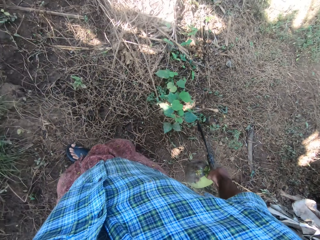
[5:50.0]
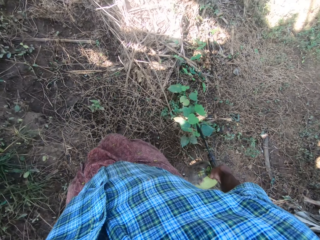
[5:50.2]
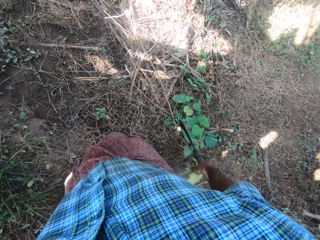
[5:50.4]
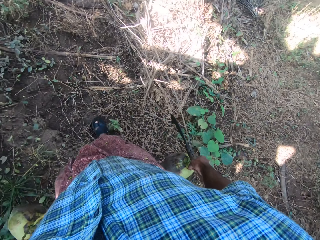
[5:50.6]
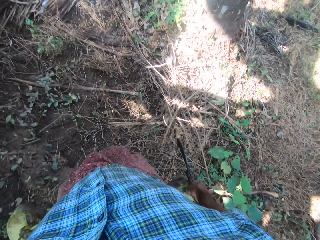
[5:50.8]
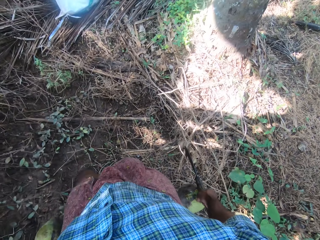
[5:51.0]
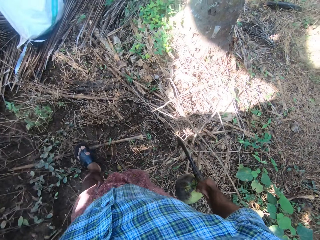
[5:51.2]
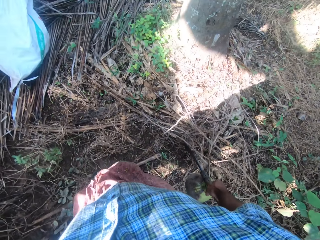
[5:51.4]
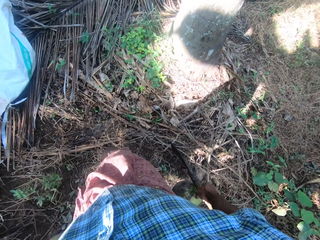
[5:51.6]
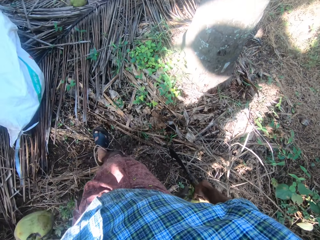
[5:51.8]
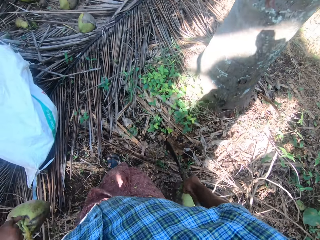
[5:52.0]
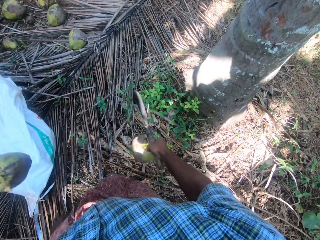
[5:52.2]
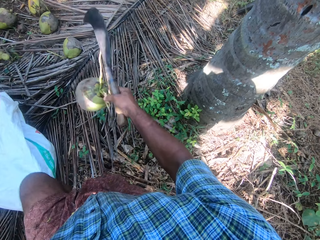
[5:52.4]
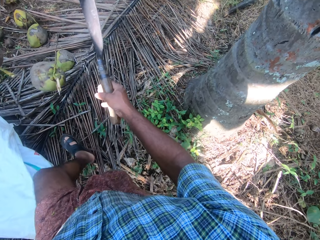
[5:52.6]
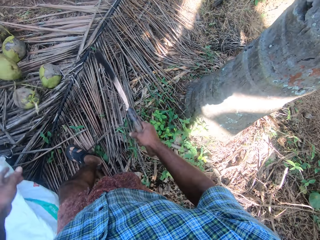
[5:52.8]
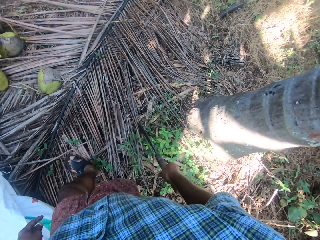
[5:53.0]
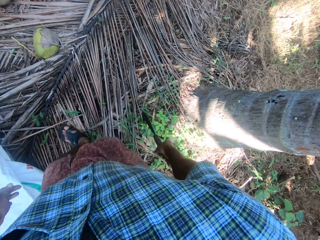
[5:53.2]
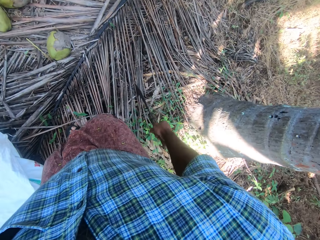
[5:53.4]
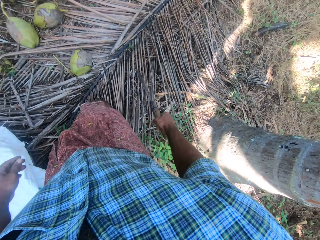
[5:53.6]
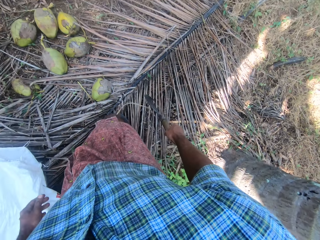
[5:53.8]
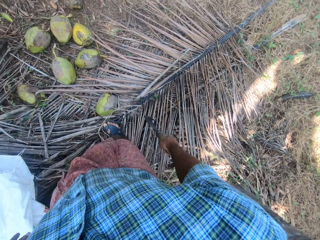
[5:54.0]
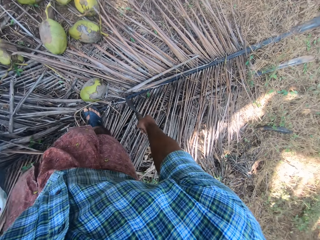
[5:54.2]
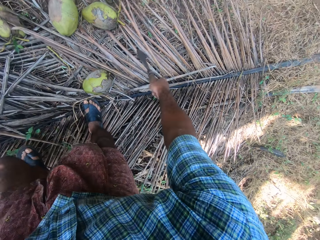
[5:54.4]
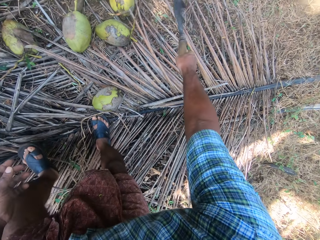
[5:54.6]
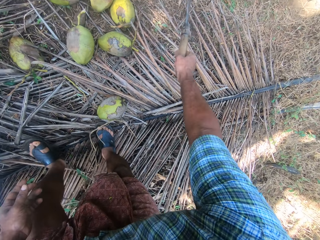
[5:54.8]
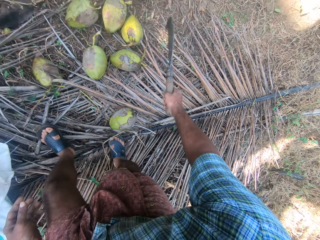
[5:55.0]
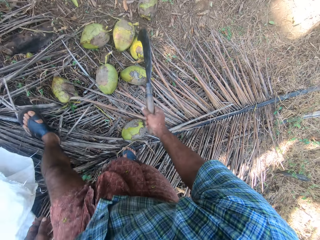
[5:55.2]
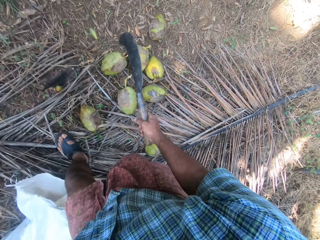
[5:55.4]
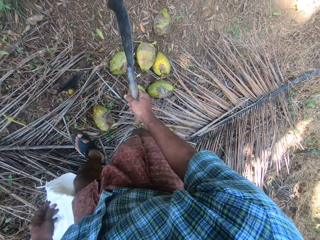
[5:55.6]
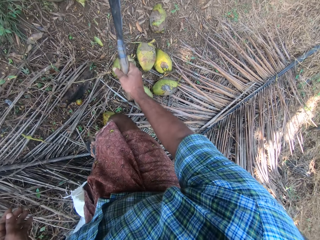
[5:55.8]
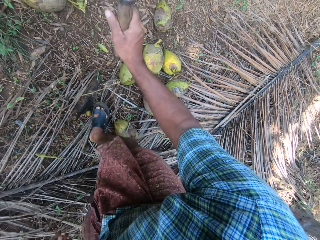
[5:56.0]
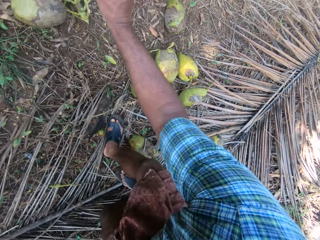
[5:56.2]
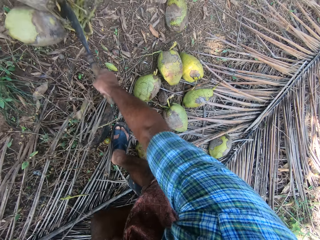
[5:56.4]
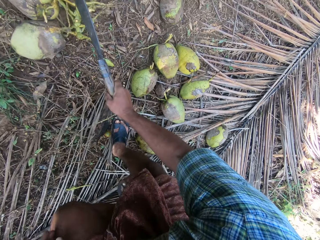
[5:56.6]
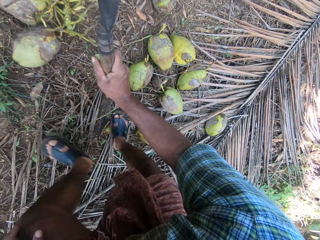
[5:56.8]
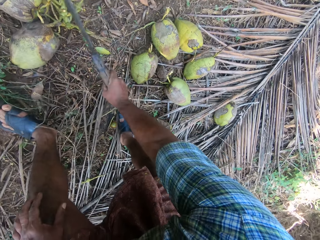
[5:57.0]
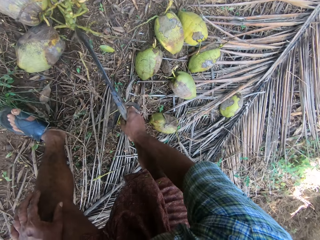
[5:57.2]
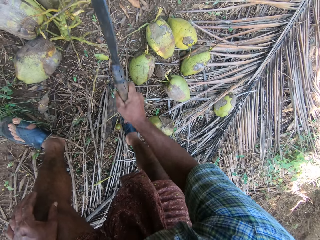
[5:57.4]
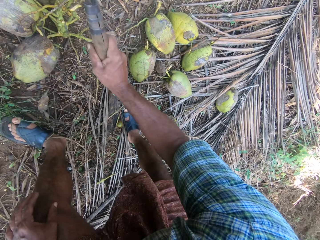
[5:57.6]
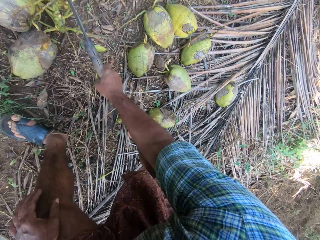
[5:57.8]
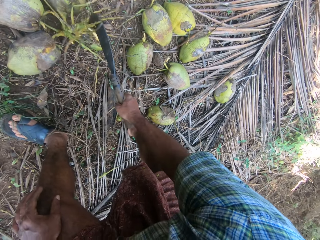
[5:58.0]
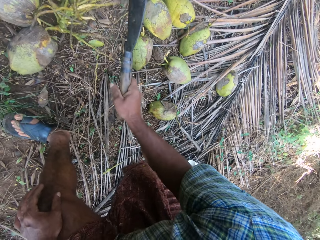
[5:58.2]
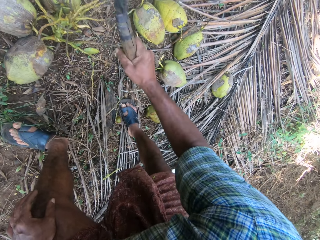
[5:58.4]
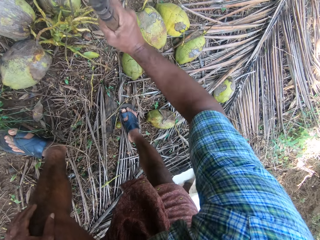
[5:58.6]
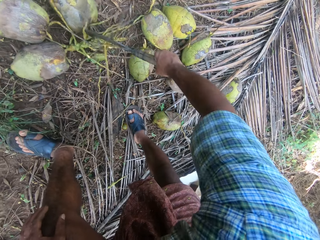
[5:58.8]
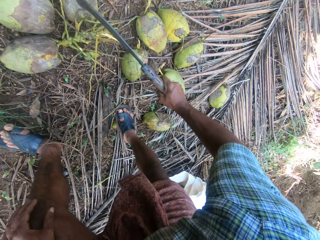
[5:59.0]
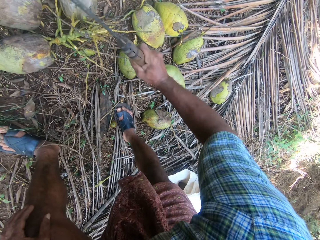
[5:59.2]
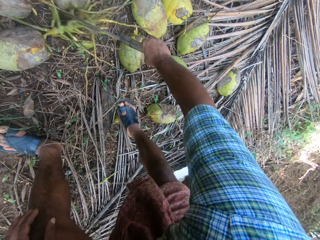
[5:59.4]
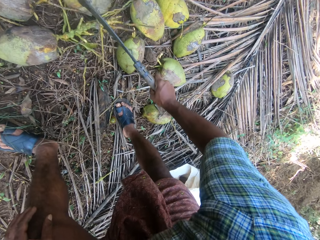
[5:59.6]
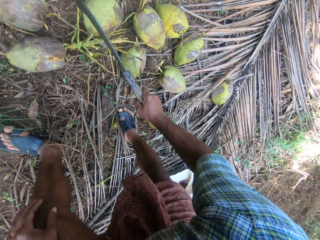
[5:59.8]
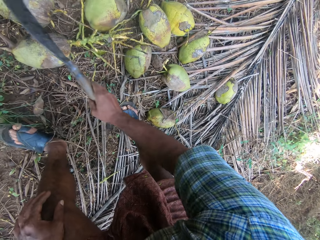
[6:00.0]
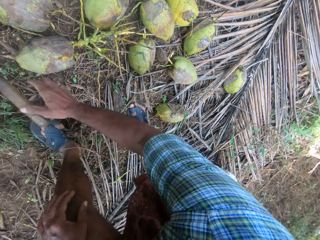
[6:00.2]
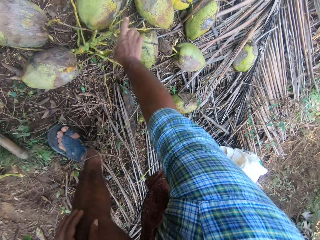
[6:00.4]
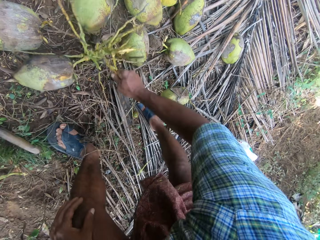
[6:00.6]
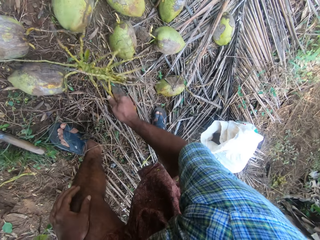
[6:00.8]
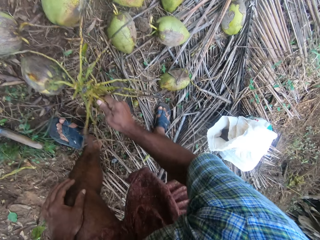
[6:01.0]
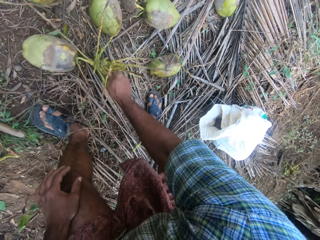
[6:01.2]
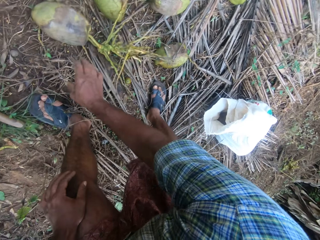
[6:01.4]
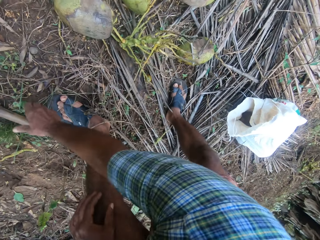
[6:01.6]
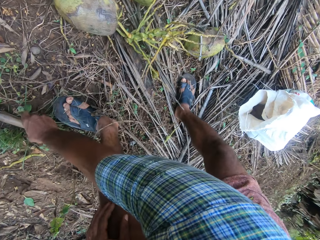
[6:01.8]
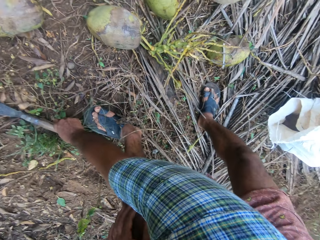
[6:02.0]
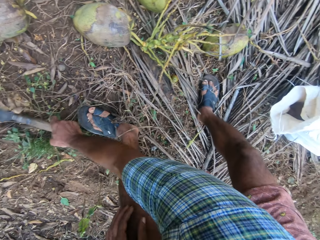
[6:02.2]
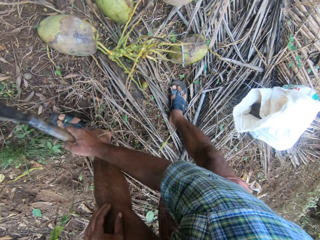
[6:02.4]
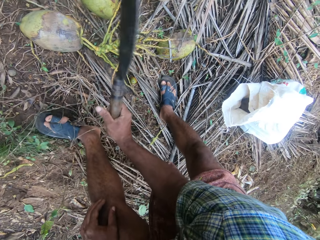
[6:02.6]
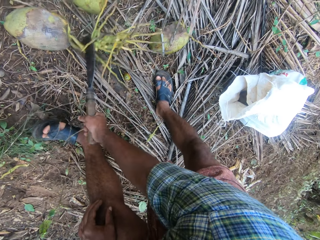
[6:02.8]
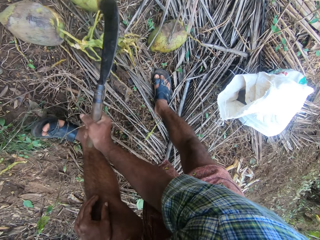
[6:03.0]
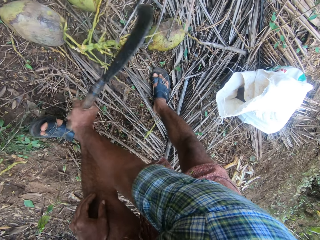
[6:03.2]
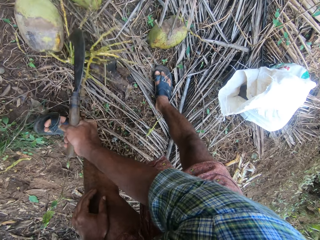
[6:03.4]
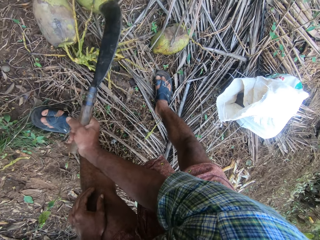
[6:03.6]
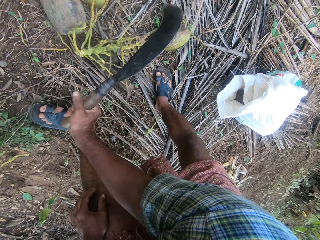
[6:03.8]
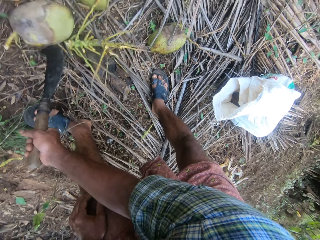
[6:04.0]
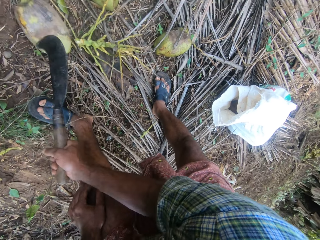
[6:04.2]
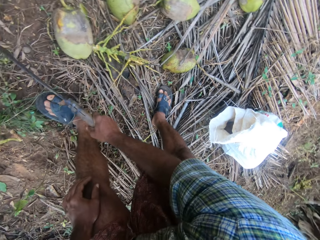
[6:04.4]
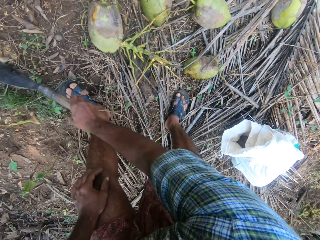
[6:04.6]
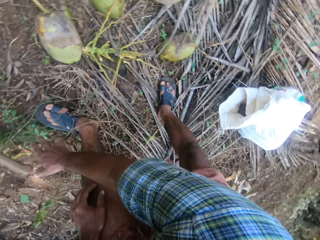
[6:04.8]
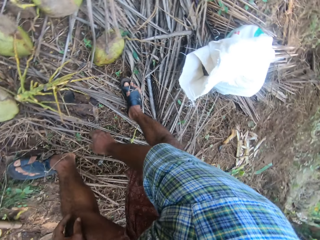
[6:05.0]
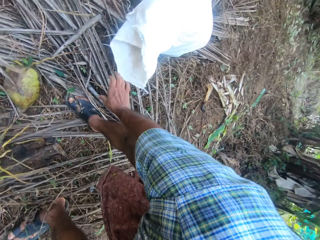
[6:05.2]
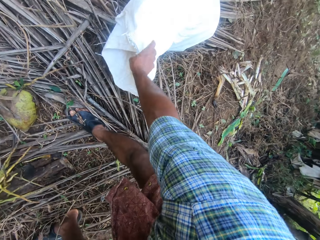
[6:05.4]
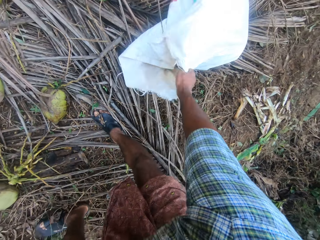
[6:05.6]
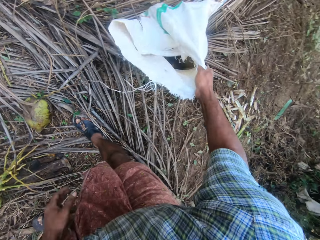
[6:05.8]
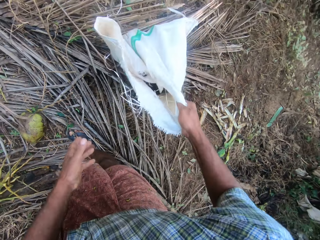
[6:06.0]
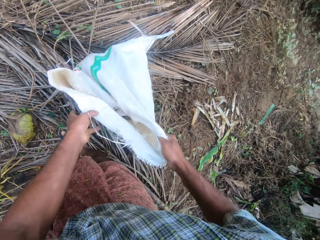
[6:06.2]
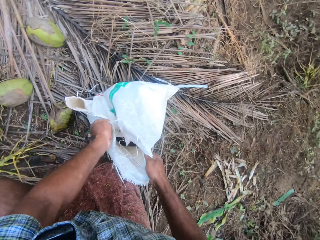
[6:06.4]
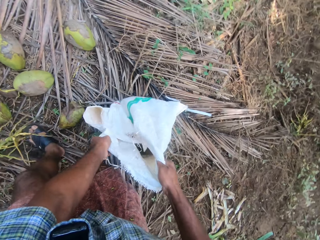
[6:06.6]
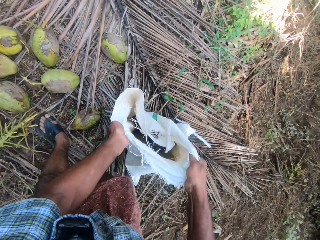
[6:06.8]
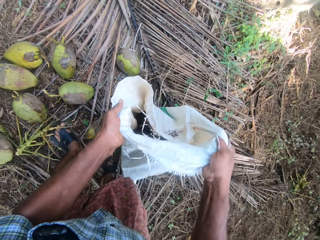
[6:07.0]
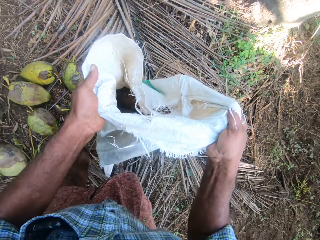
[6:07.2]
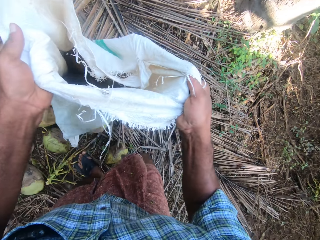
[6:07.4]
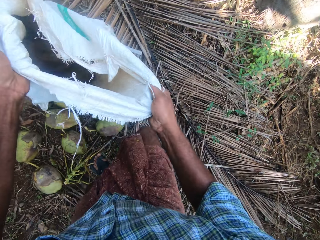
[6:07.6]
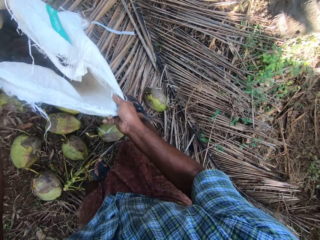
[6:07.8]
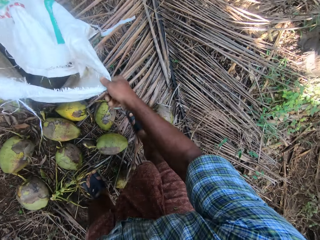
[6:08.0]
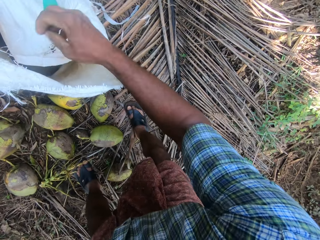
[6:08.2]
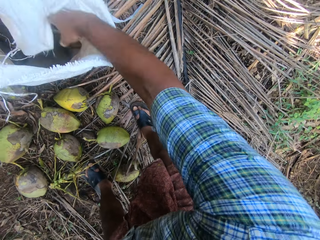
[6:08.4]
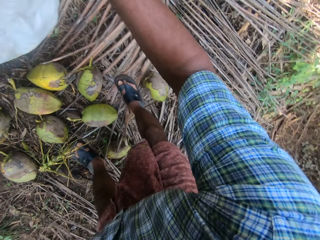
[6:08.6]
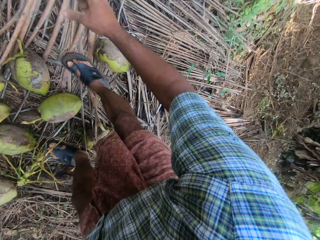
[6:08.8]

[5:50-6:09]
The camera wearer walks around with coconuts. They drop the coconut on the ground. They walk around. They cut the branches holding the fruit with a hand sickle. They drop the sickle tool on the ground. They hold the branches with the right hand. They pick up the hand sickle from the ground with the right hand. They cut the branch holding the fruit. They hit the branches with the hand sickle. They drop the hand sickle on the ground. They pull the plastic sack with the right hand. They pick up the plastic sack with both hands.

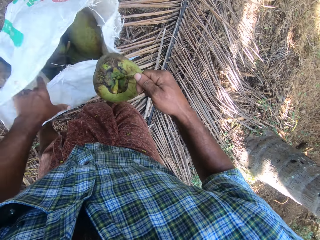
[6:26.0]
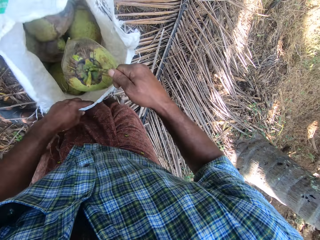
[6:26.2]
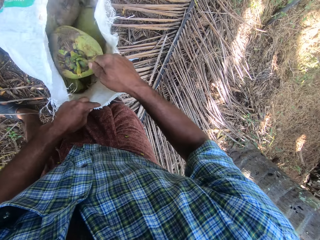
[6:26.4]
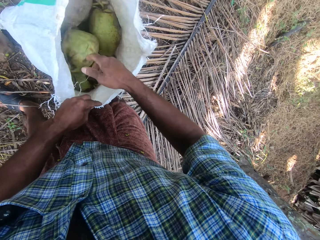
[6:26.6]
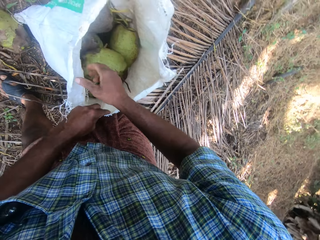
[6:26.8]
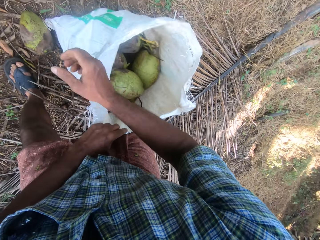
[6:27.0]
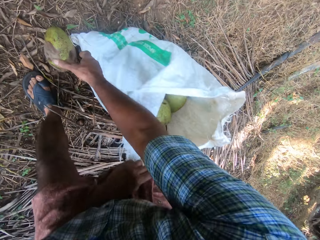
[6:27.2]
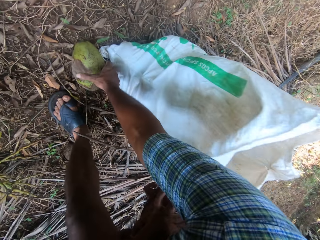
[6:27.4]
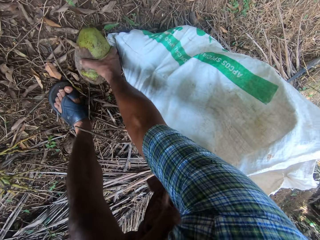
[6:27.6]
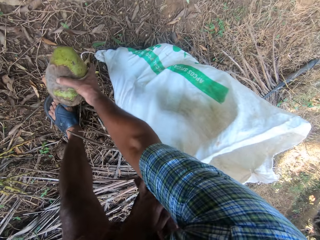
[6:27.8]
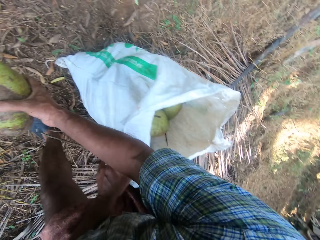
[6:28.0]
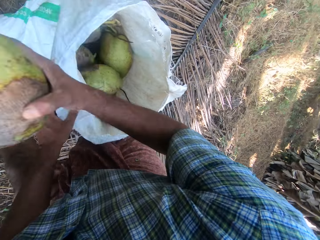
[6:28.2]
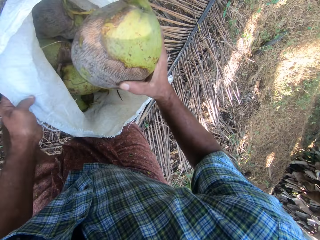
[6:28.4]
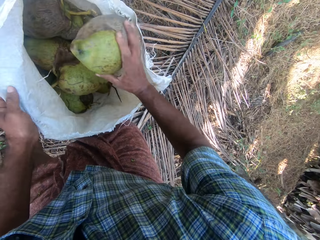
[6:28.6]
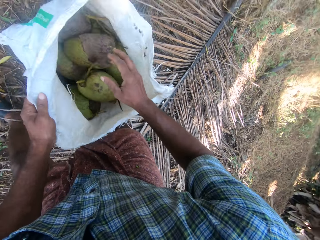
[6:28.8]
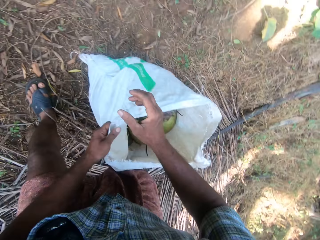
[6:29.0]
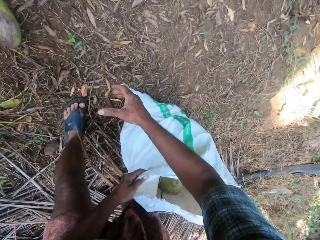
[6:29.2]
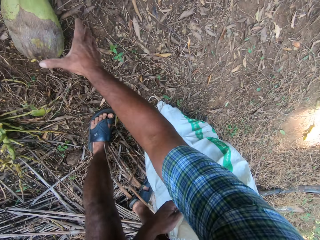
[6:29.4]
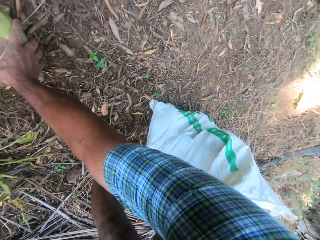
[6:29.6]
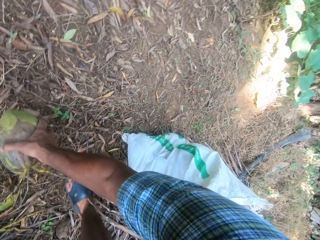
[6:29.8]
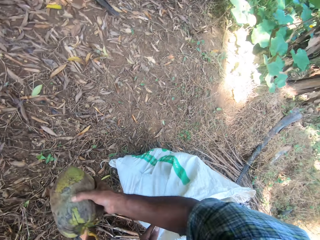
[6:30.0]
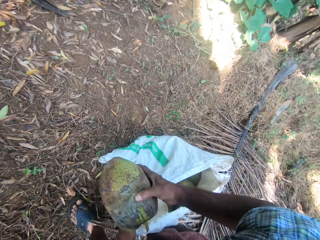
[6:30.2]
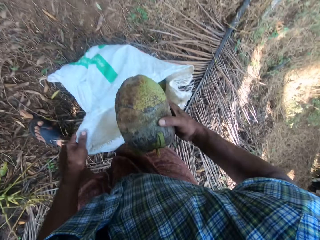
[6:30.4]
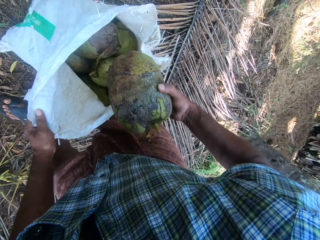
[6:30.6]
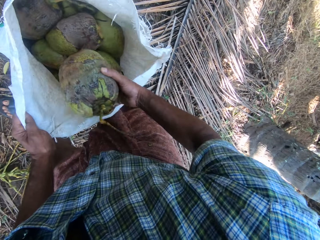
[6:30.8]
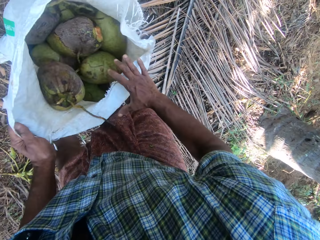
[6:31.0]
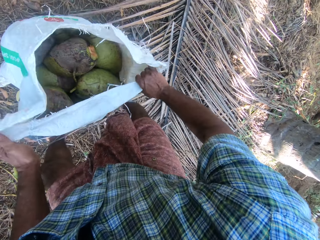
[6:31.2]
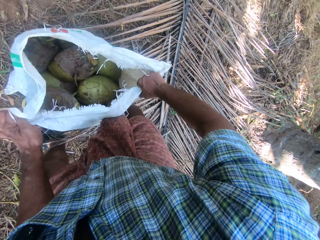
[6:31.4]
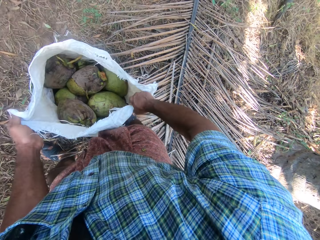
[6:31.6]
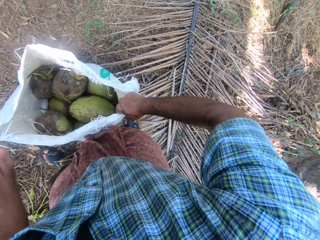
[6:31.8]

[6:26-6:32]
The camera wearer drops the coconuts in the plastic sack. They drop the coconuts in the plastic sack again. They pick up the coconut from the ground with the right hand and drop the coconuts in the plastic sack. They pick up the coconut from the ground with the right hand and drop the coconuts in the plastic sack.
